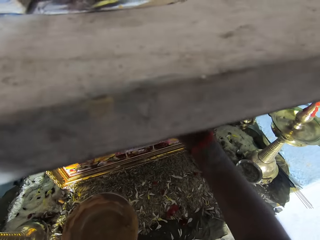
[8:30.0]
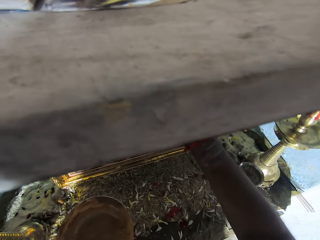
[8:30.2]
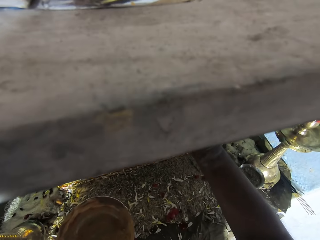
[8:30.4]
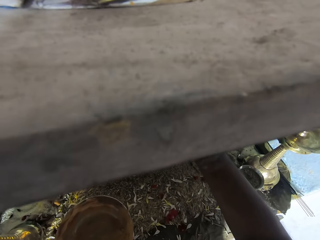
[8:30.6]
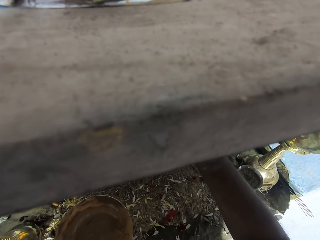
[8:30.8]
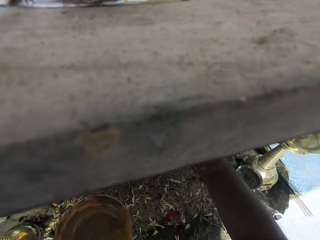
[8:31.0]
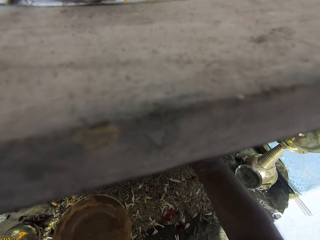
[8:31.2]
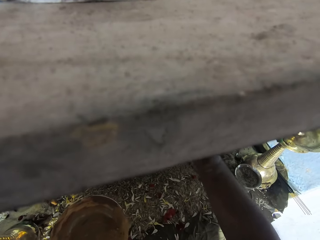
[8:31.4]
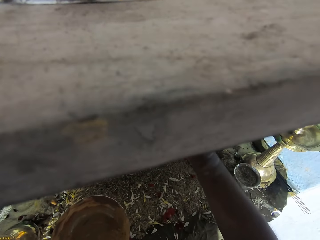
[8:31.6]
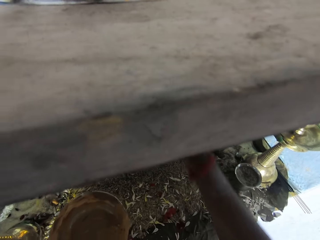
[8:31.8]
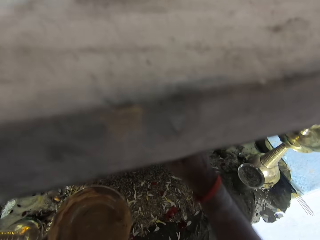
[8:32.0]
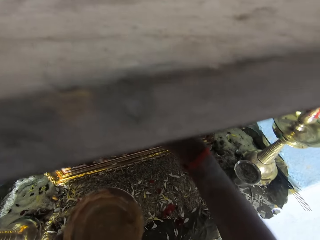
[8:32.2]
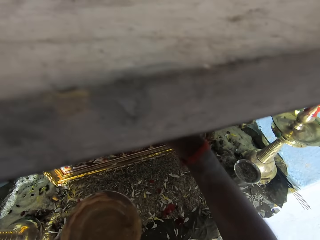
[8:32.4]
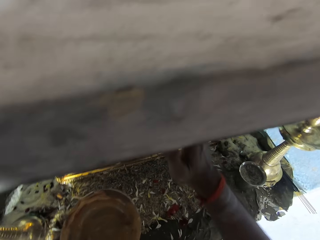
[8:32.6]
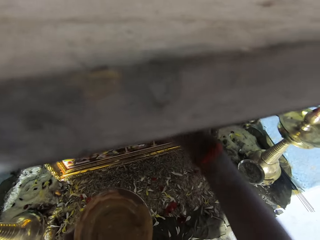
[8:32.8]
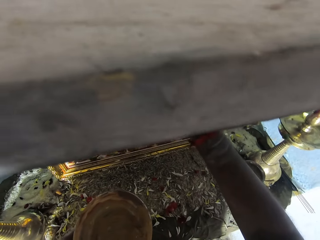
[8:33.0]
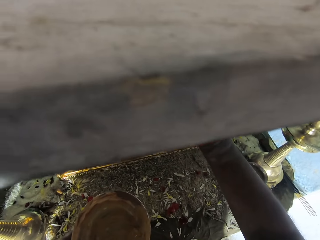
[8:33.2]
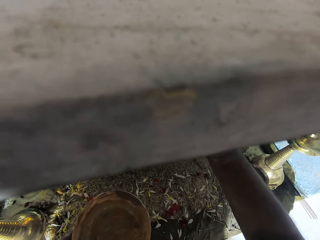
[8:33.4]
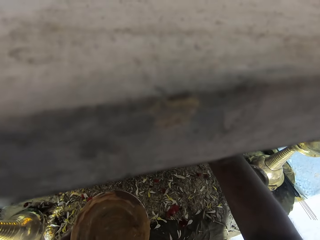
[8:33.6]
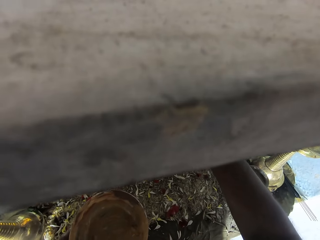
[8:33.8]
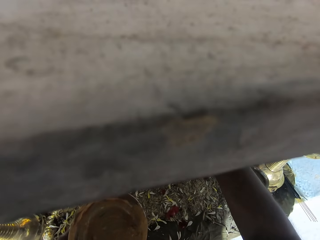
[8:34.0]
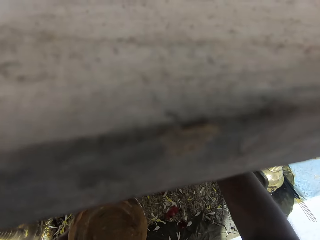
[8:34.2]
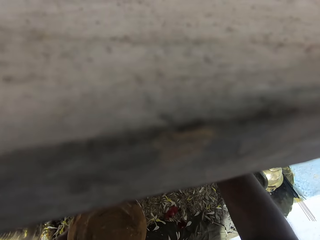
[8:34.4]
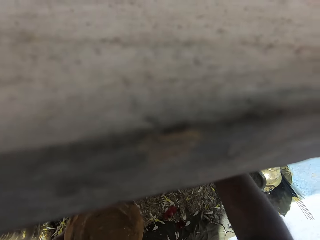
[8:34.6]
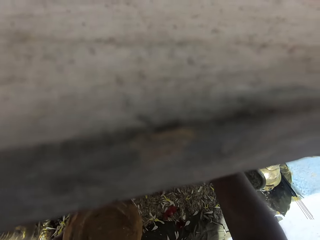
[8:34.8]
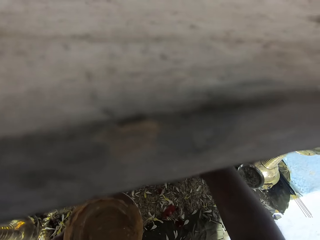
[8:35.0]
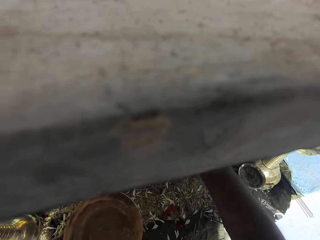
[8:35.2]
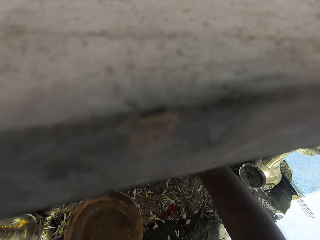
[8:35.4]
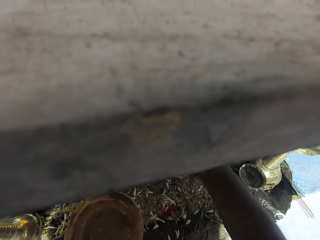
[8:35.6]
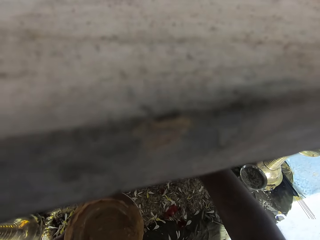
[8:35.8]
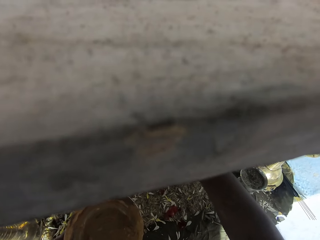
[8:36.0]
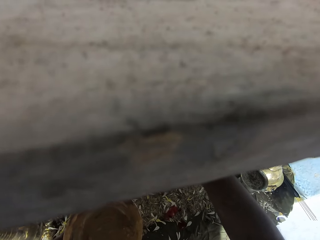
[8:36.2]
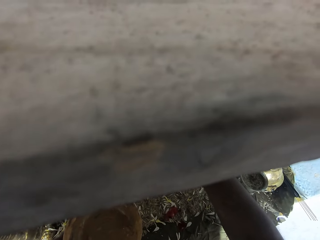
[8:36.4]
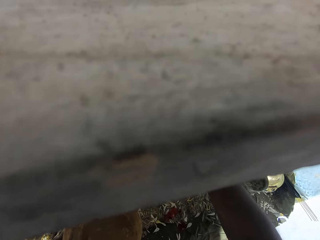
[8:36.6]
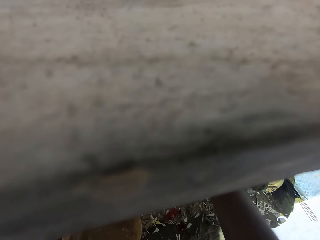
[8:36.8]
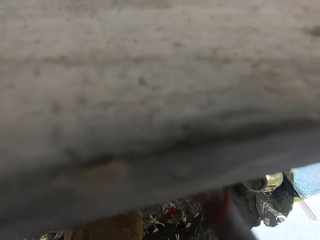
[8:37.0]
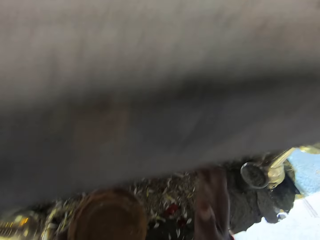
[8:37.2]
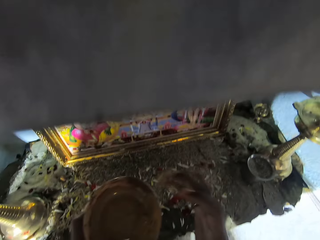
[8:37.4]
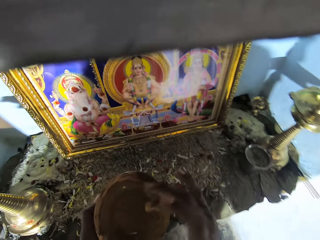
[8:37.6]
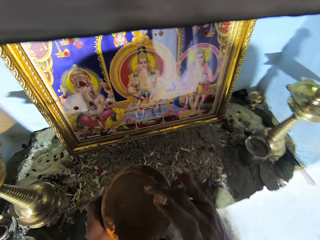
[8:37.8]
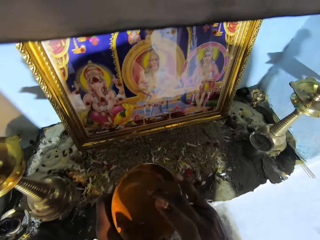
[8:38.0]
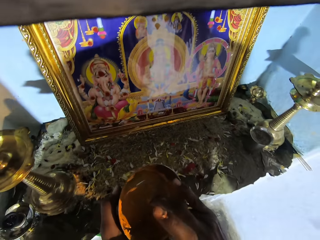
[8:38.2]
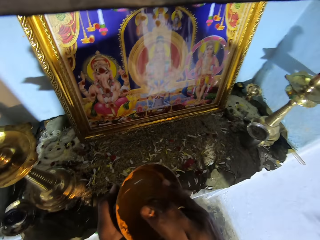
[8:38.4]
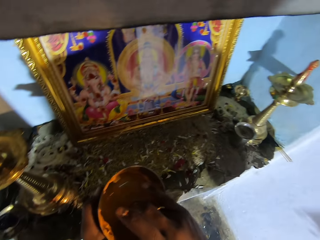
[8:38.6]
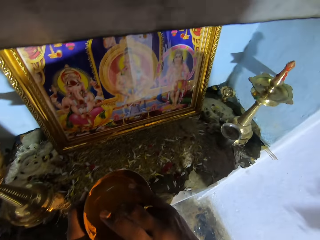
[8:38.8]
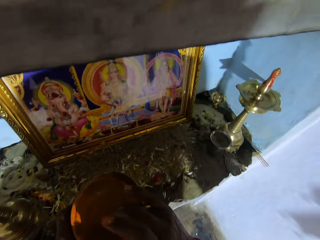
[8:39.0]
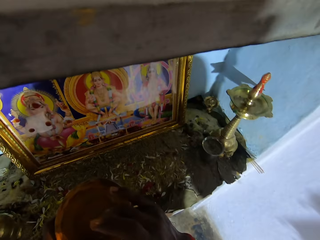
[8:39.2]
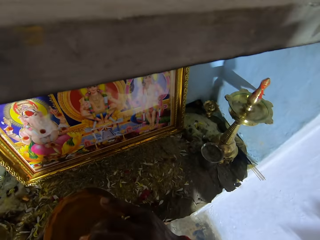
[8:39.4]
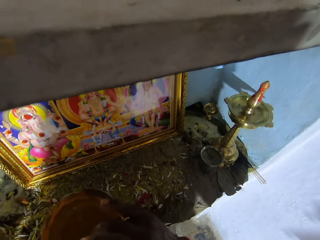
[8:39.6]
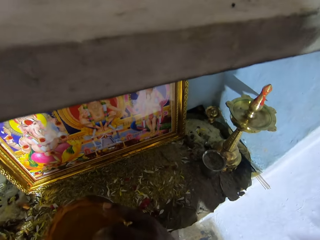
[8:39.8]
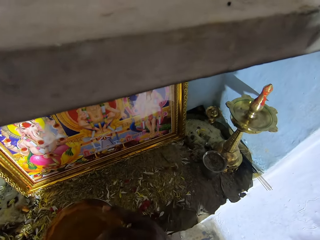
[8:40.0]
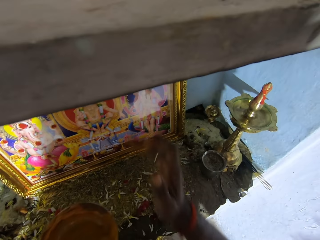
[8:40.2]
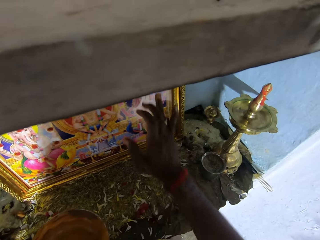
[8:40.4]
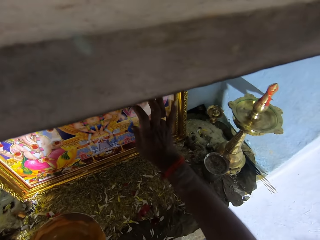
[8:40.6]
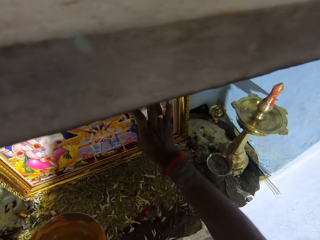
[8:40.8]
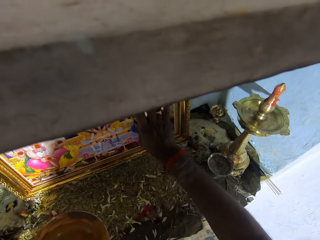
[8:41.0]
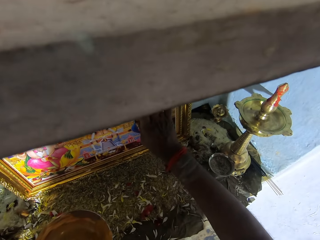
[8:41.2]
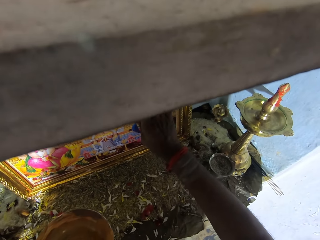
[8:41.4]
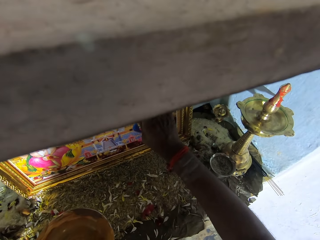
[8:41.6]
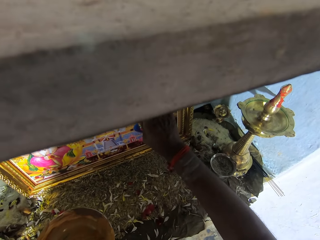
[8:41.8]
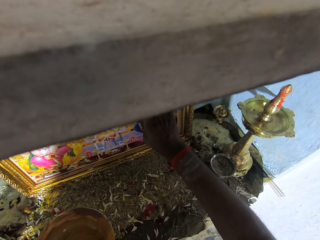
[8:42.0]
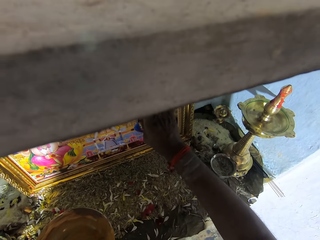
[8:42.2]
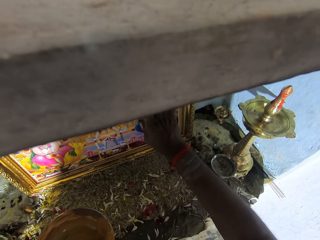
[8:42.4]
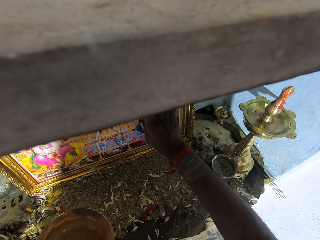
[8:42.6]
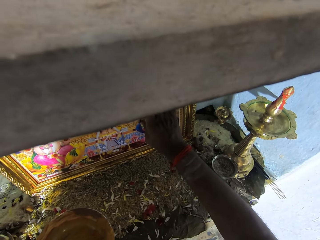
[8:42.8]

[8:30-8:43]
The camera wearer touches something. They dip a finger in the bowl. They decorate the picture.

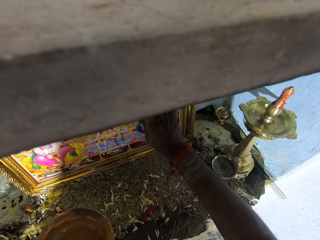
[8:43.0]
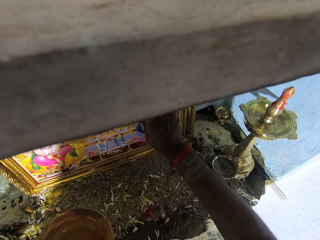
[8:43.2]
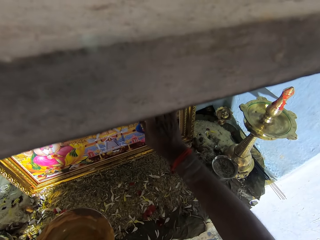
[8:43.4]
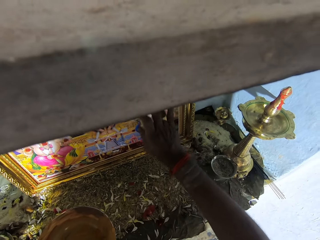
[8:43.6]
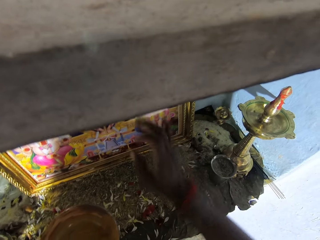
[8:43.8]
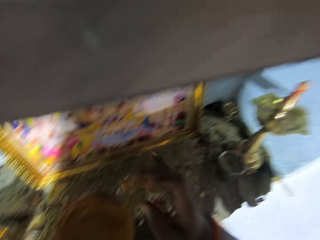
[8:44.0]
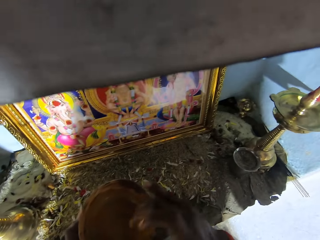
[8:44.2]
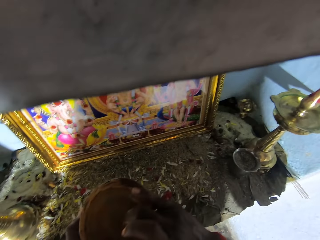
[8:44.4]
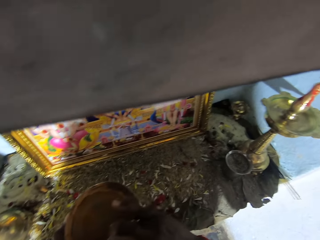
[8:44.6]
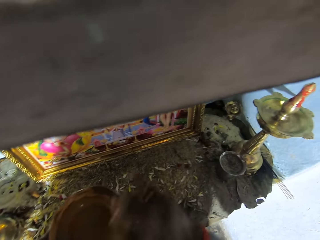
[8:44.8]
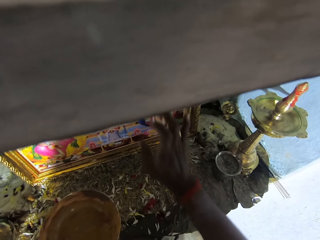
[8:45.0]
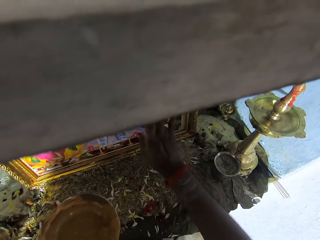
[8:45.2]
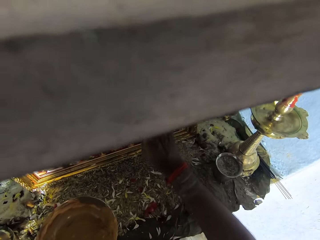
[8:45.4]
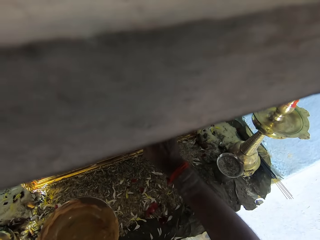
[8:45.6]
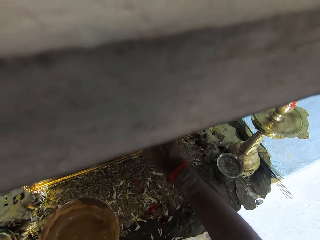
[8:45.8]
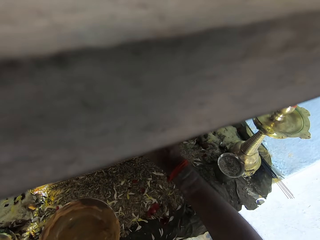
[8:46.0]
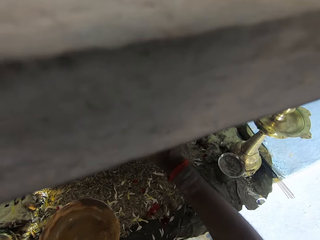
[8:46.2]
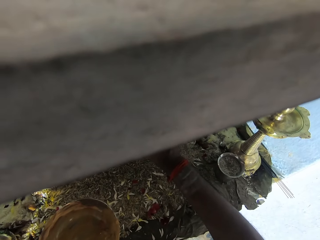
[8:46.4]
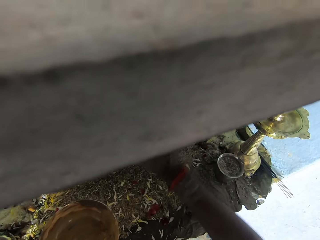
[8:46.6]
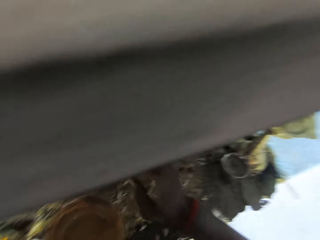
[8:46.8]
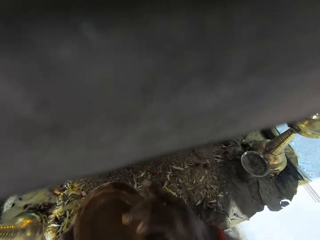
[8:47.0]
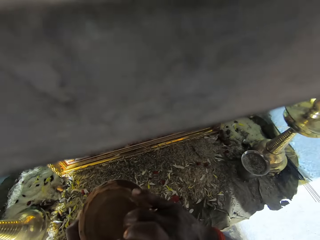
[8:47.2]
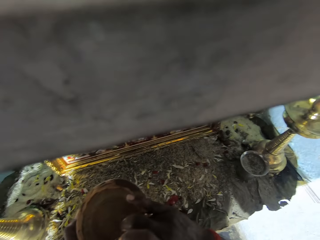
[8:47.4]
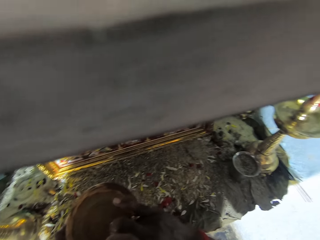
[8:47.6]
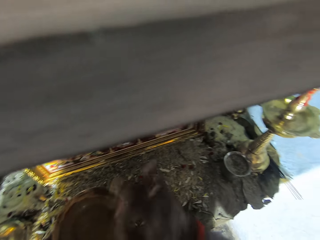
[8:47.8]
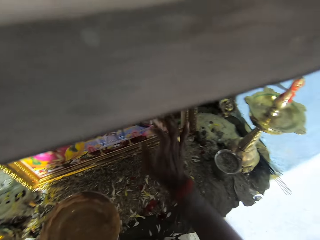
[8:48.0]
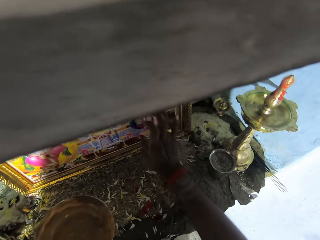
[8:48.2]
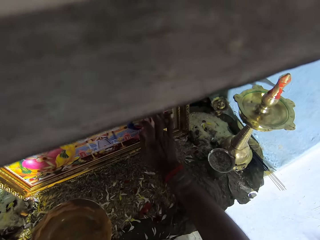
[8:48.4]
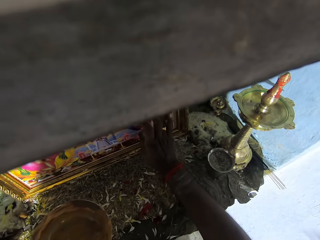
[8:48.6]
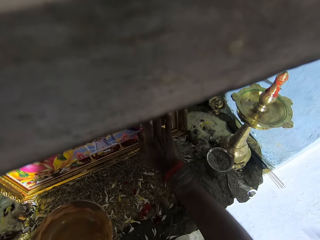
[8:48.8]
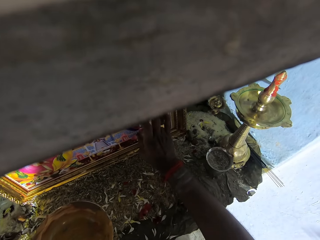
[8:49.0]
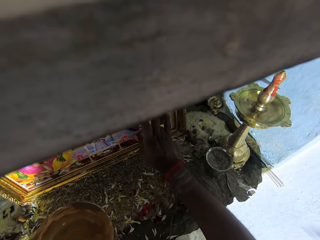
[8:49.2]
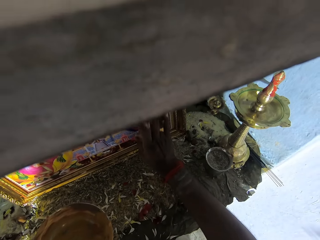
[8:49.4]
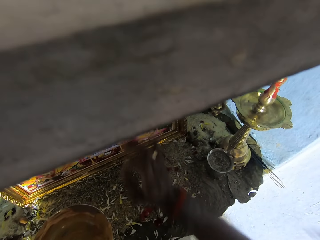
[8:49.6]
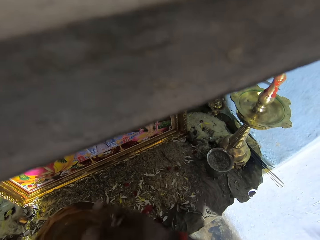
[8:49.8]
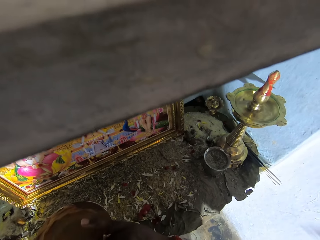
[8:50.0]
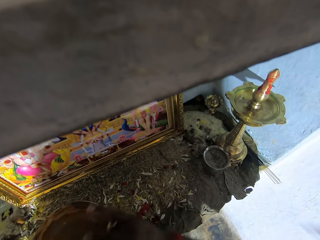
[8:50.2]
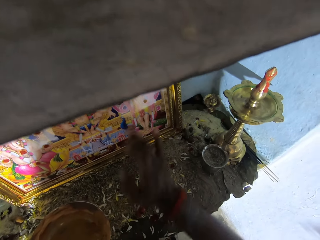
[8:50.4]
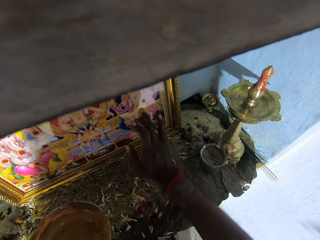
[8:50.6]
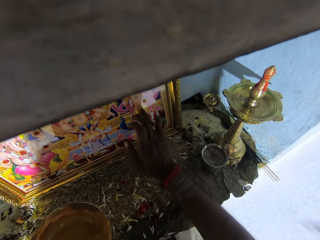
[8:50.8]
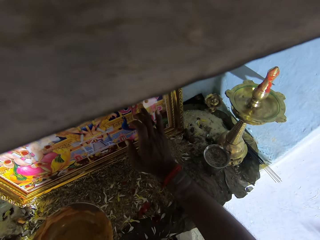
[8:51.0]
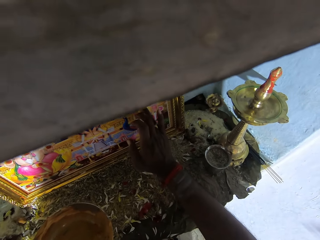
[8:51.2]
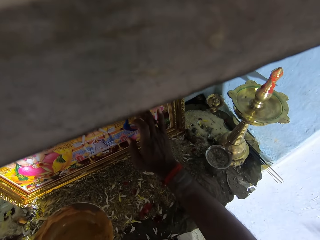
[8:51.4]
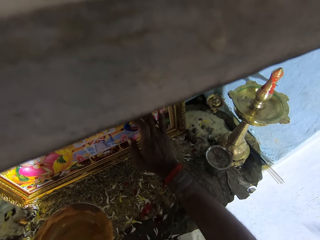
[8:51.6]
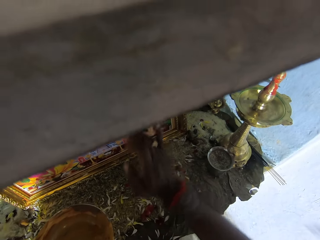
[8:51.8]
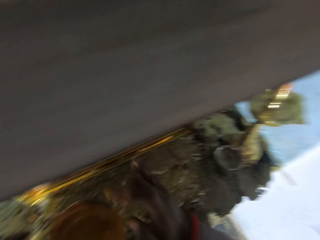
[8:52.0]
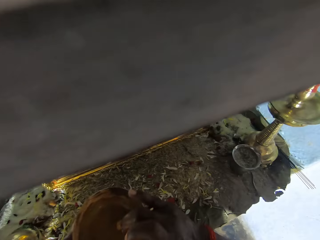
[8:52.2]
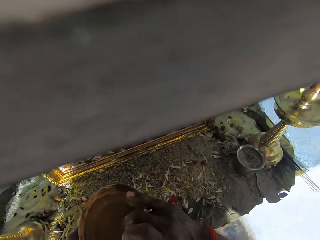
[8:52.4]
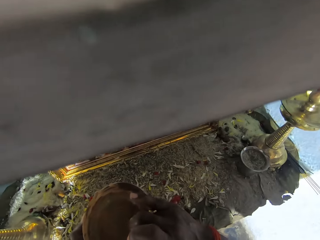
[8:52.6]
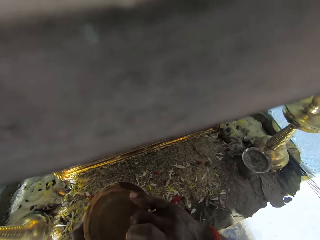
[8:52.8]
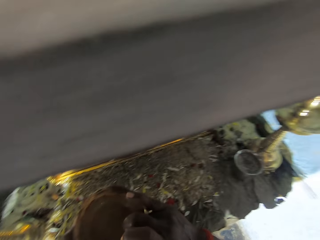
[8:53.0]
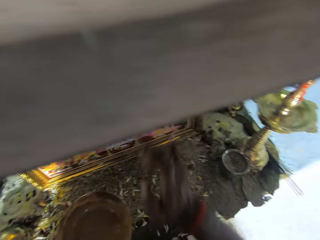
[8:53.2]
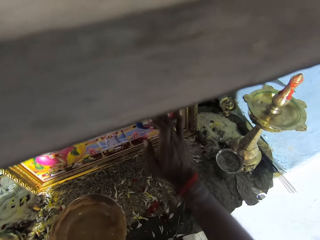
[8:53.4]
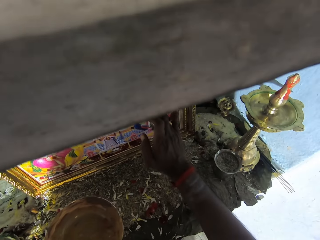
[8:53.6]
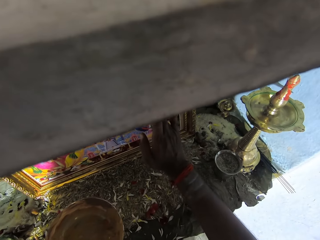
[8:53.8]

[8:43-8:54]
The camera wearer dips a finger in the bowl and decorates the picture. They dip the finger in the bowl and decorate the picture. They dip the finger in the bowl and decorate the picture. They dip the finger in the bowl.
